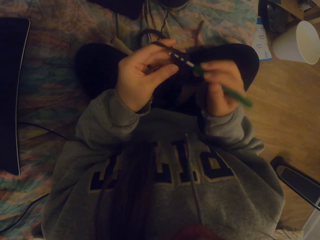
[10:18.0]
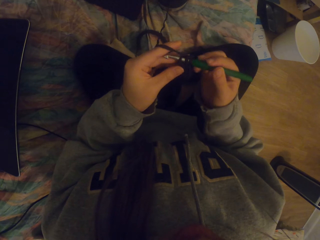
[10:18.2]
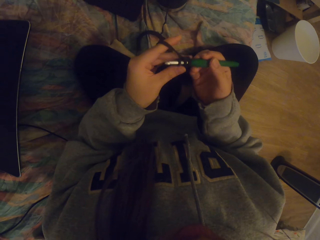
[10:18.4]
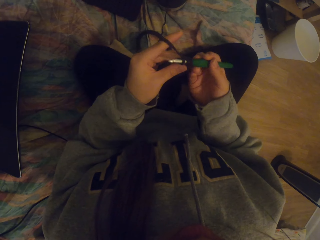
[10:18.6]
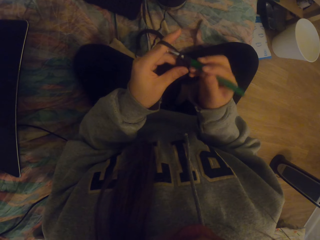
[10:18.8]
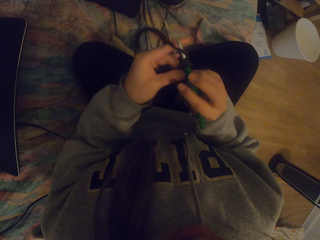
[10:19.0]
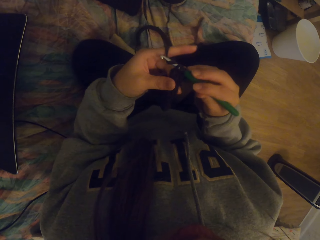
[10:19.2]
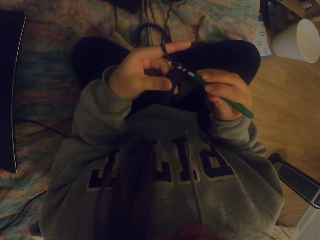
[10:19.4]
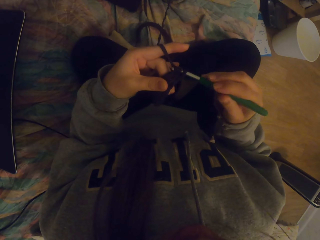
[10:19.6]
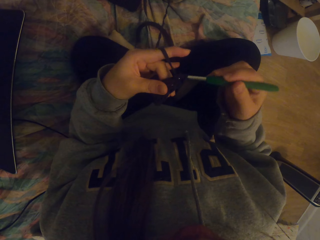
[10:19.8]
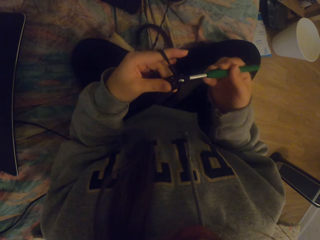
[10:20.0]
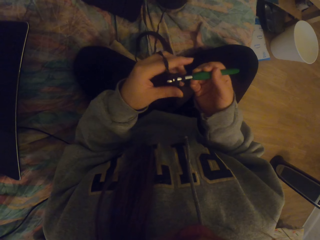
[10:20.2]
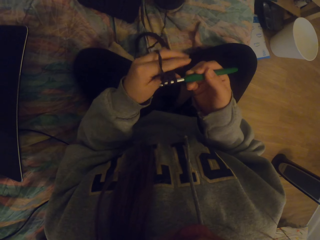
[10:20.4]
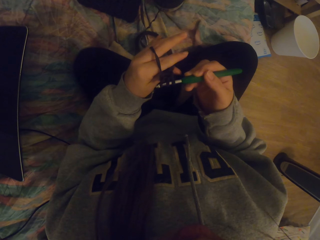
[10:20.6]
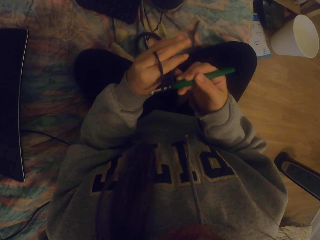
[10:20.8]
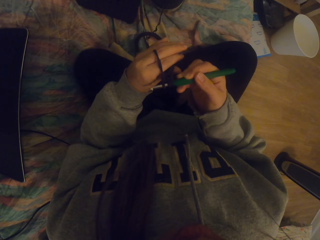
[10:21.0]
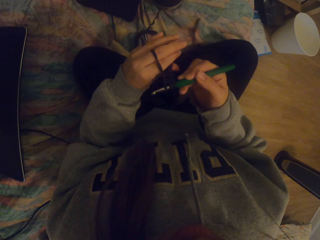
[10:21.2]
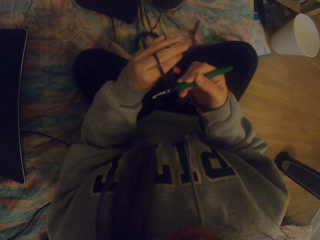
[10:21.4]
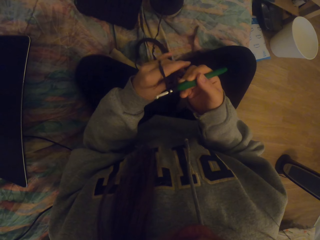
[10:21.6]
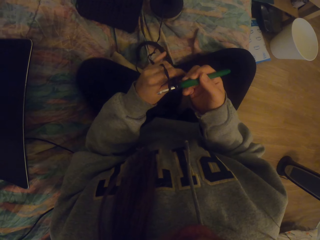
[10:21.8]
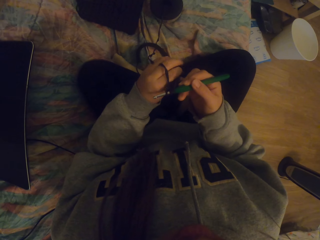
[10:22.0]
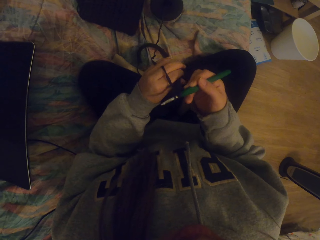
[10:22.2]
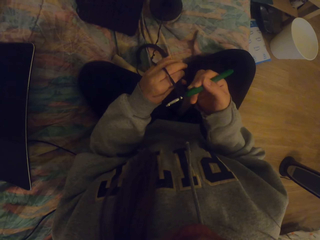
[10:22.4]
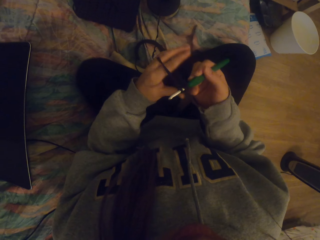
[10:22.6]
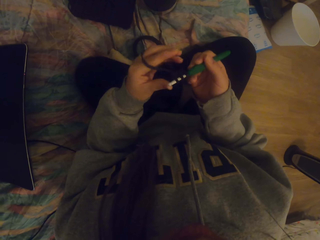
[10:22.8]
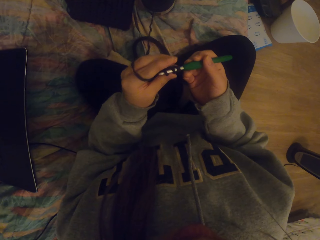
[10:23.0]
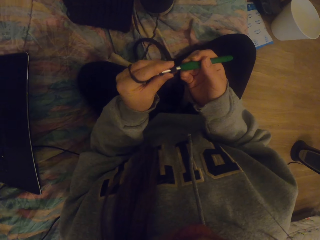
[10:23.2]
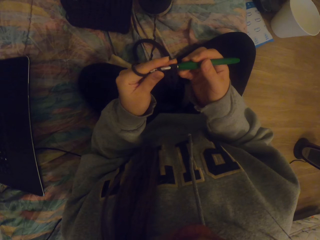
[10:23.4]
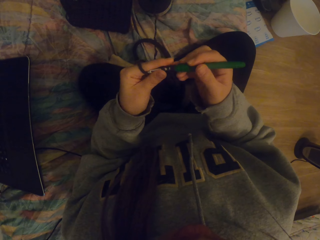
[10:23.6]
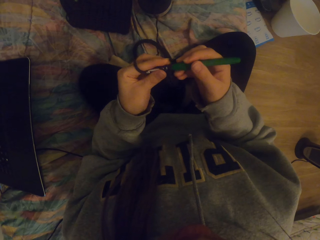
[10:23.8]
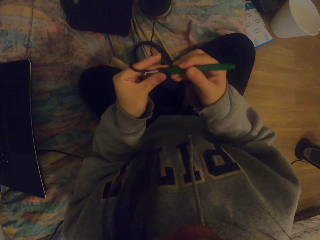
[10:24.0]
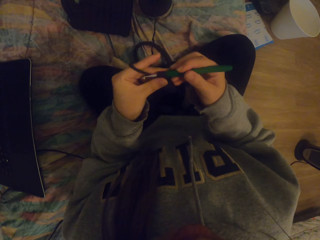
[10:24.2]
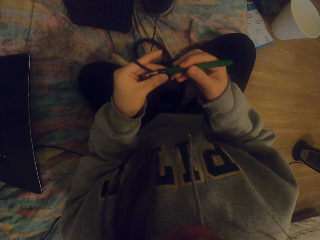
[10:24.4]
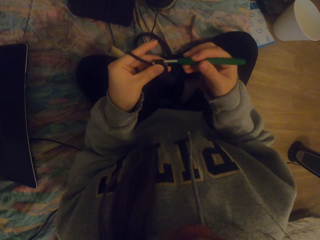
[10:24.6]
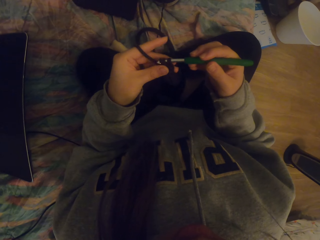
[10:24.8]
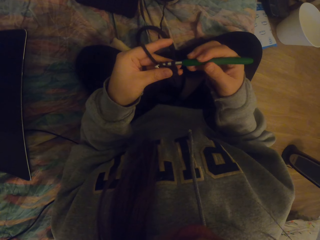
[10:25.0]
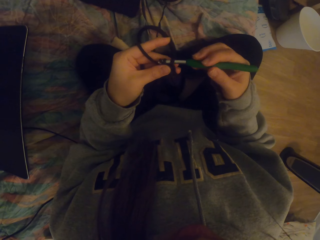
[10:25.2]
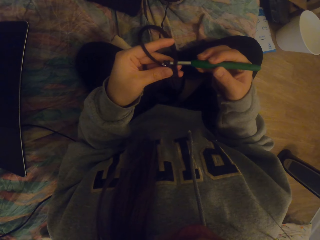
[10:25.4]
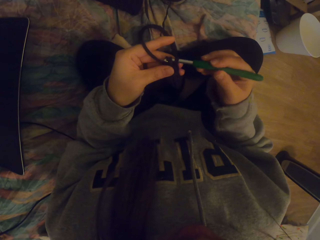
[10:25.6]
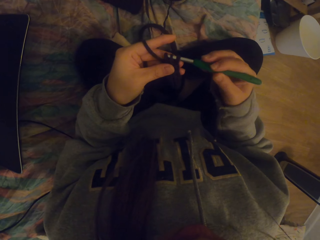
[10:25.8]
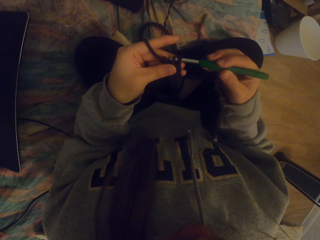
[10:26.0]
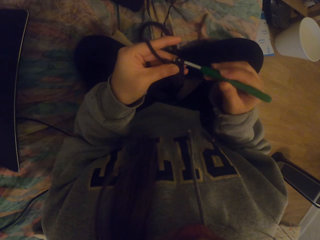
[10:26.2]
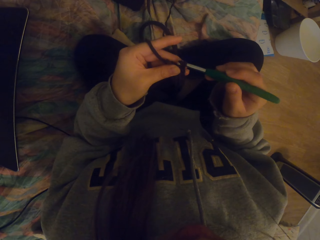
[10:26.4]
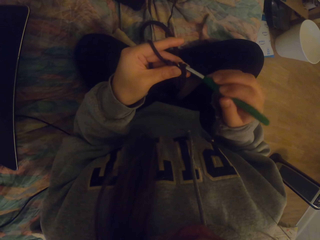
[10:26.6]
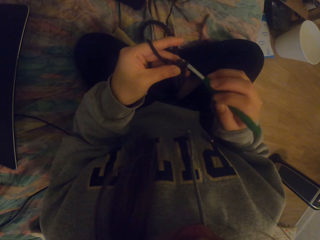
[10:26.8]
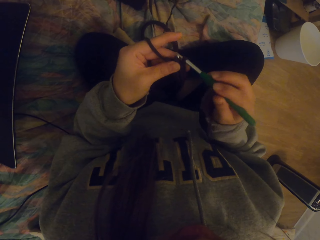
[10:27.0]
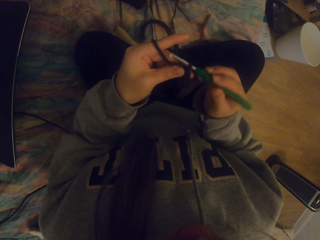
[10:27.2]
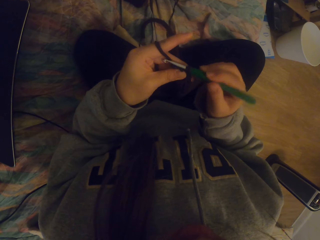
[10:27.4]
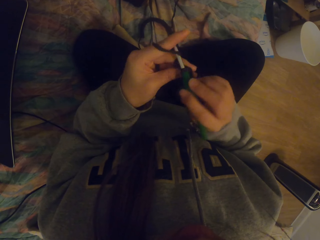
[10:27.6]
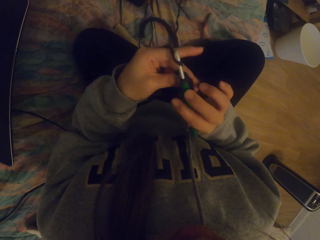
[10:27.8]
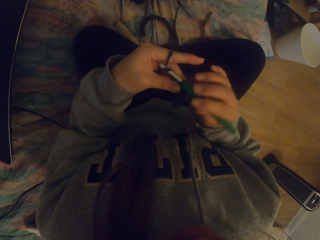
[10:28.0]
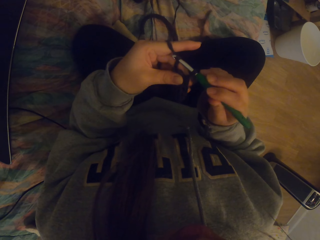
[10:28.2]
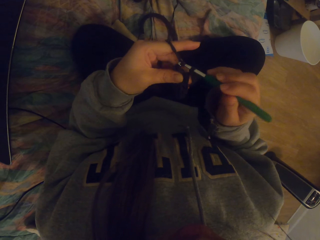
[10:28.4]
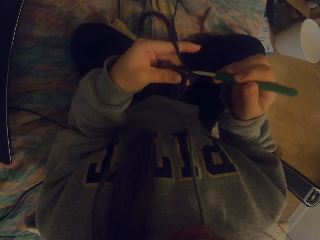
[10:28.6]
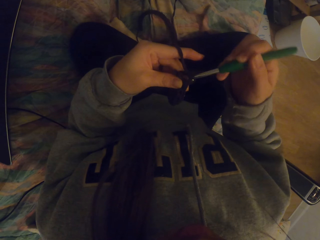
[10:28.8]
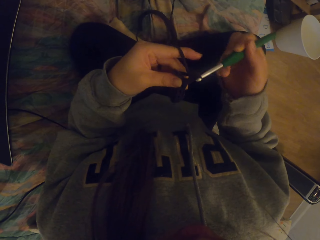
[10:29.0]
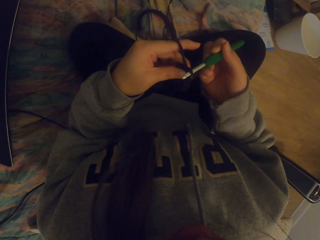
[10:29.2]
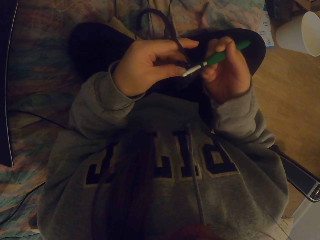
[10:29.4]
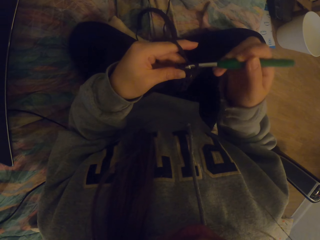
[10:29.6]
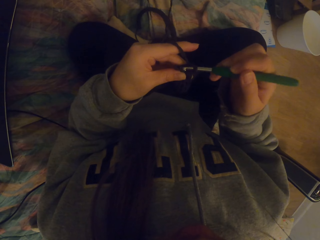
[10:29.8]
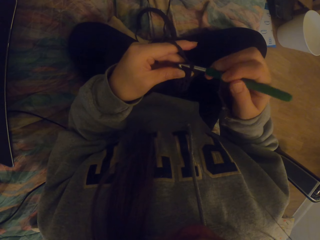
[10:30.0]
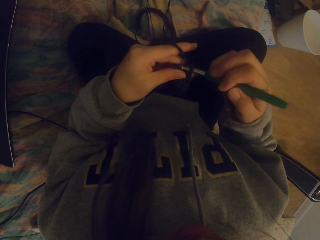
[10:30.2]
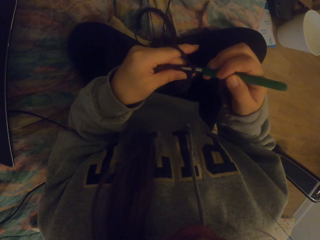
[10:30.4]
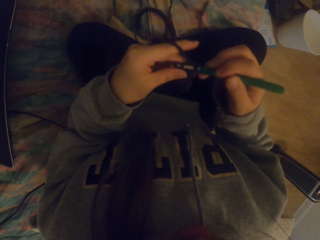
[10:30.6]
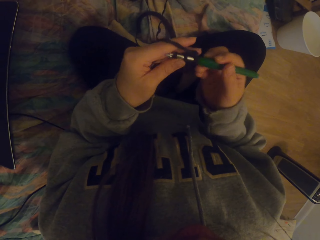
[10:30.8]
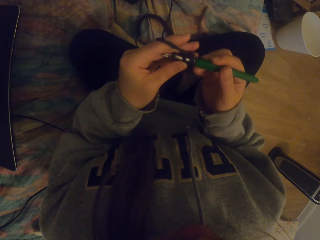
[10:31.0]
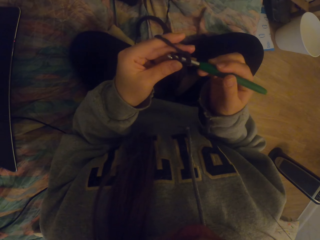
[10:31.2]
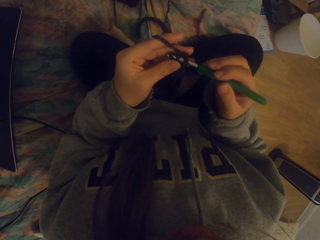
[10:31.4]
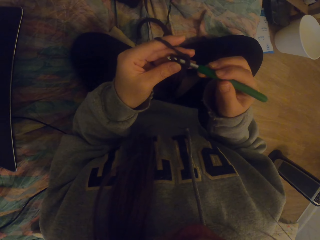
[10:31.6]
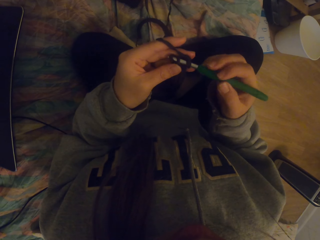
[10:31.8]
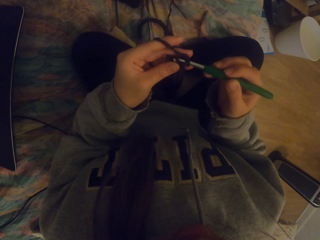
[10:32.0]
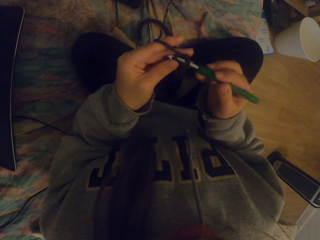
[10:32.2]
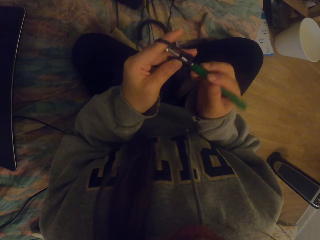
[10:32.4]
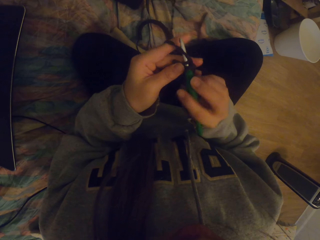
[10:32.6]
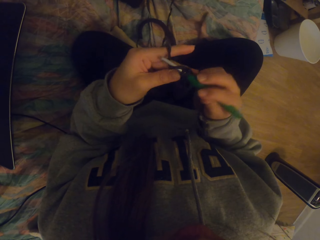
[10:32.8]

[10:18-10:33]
The camera wearer straightens the crochet. They tighten the knitted fabric on the crochet. They crochet the fabric with a crochet hook.

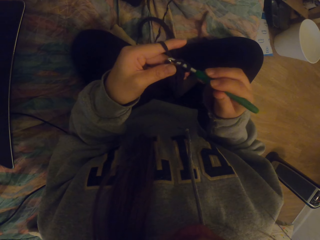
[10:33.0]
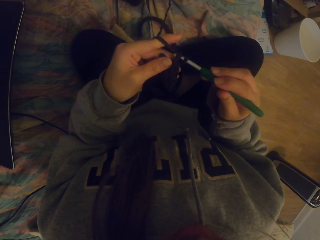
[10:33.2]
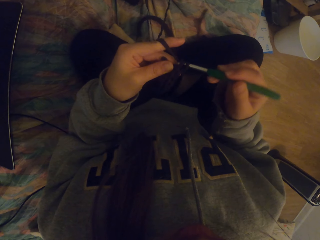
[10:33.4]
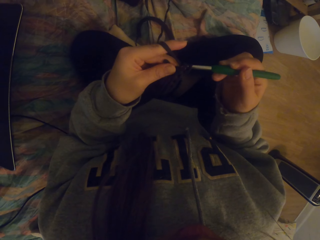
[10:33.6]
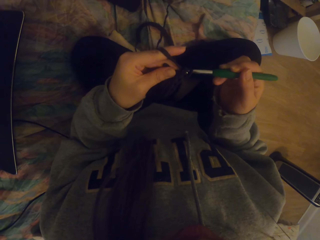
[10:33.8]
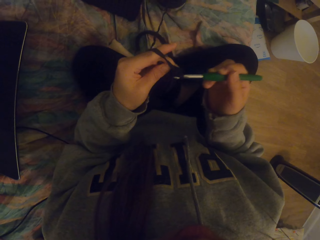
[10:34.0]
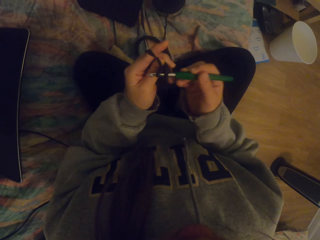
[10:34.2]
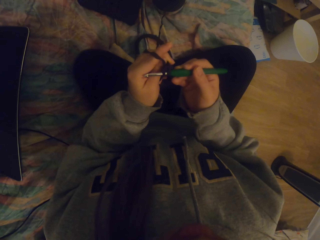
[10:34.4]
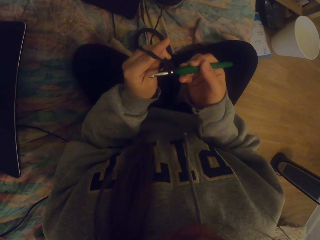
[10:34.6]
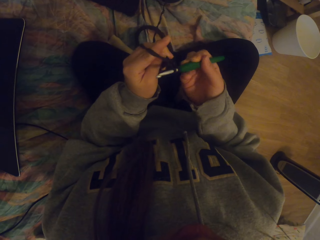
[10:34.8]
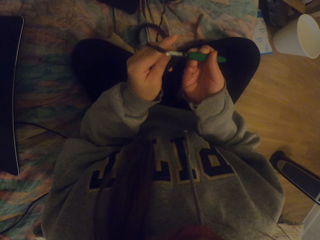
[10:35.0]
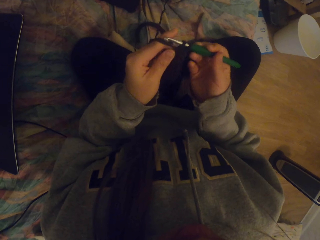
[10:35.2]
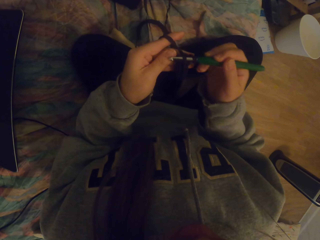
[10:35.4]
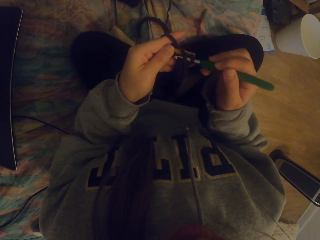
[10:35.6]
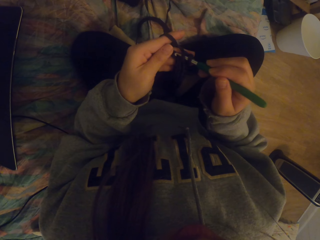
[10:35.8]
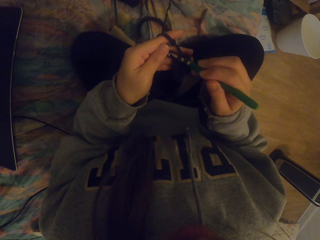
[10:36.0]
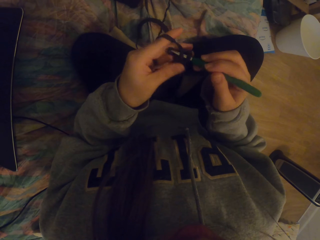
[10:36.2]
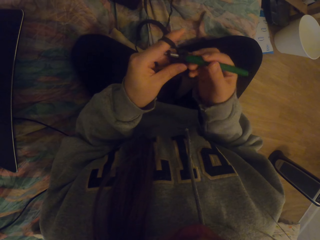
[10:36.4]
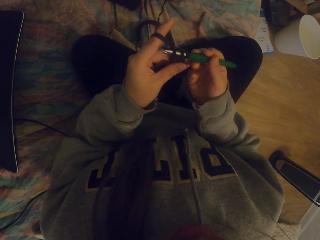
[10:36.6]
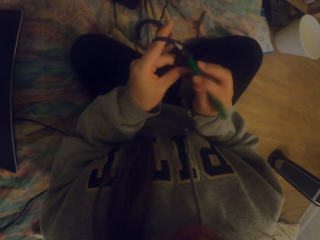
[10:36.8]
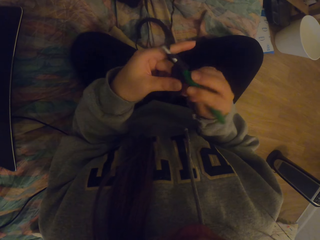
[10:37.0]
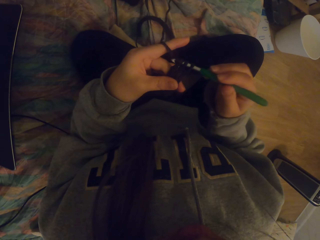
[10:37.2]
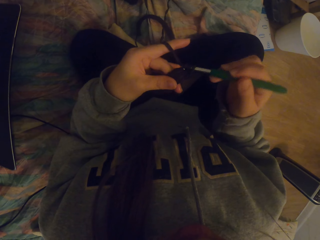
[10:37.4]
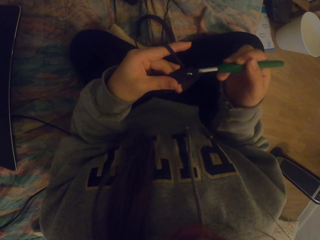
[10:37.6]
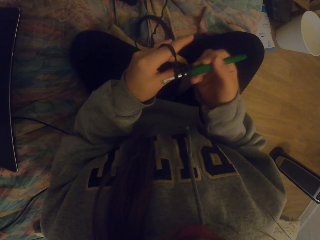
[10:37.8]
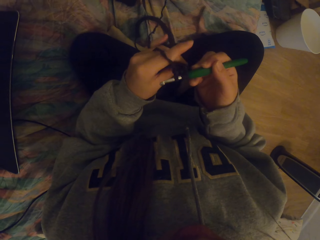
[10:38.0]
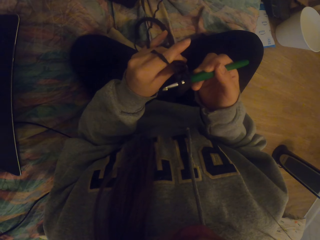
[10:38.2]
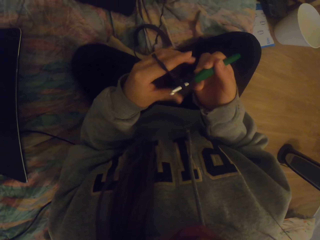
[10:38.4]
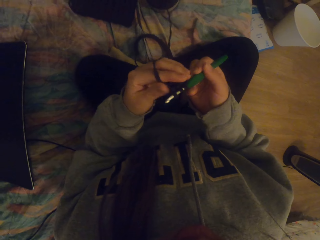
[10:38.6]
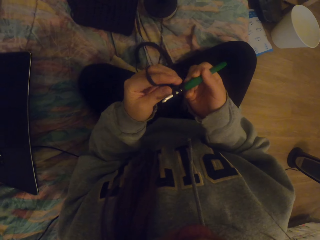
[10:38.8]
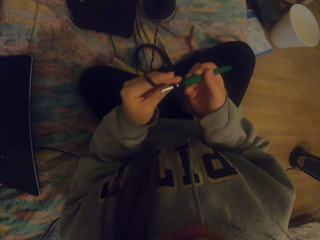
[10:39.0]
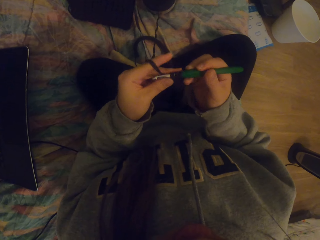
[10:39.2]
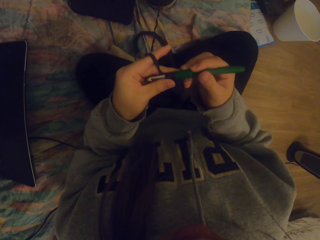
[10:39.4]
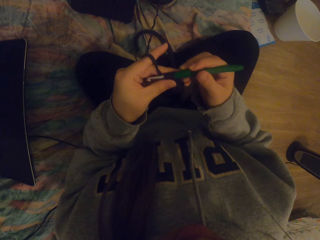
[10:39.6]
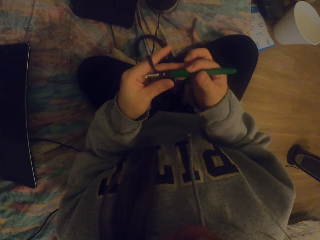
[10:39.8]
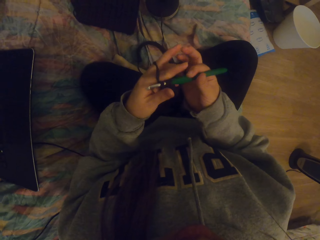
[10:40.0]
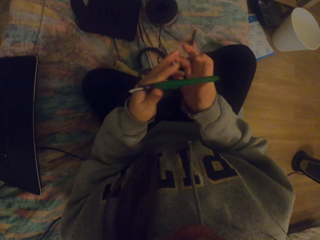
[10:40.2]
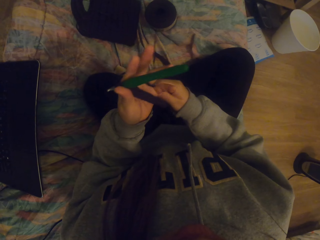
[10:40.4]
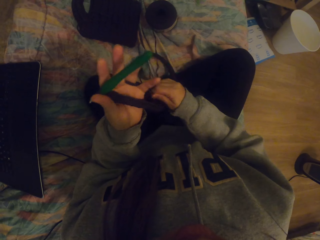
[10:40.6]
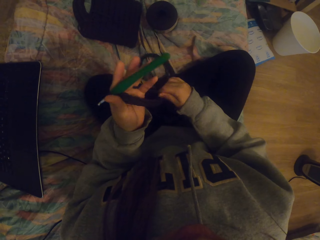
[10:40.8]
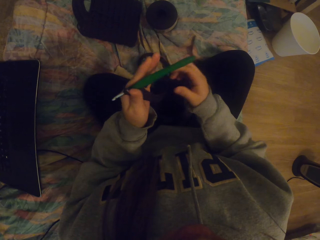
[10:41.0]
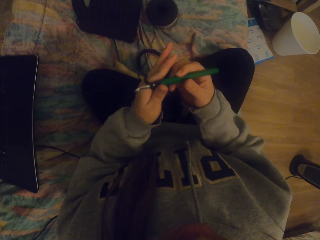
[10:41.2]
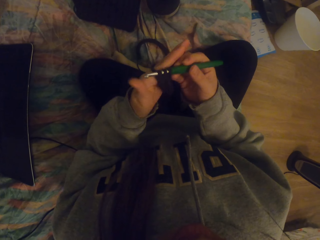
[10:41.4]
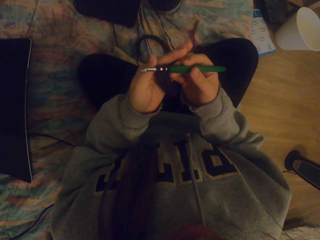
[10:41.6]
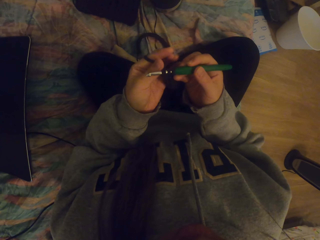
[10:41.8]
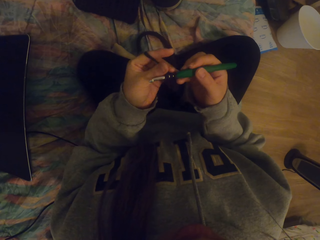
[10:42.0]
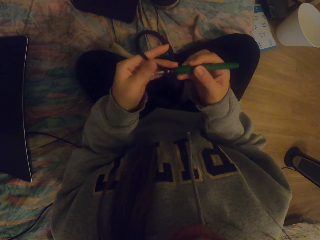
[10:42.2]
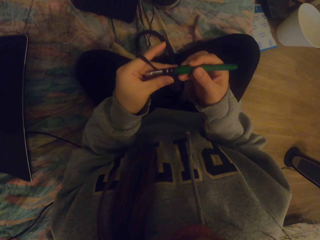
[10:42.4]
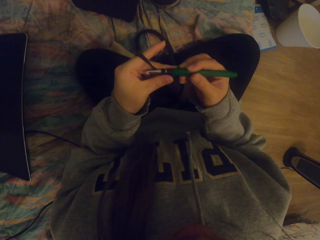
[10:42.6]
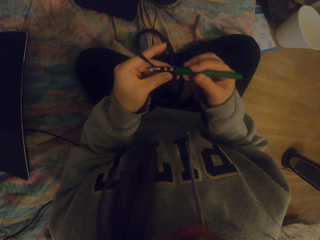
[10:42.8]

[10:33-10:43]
The camera wearer straightens the crochet. They tighten the thread on the fabric.
